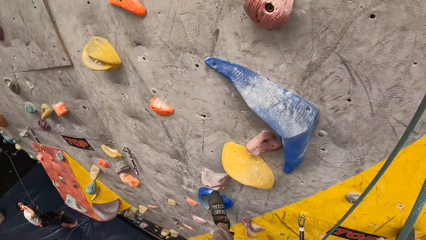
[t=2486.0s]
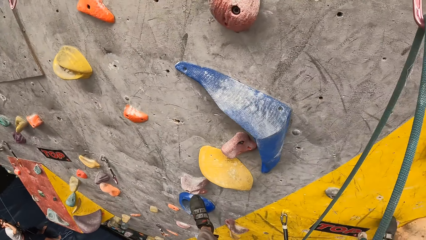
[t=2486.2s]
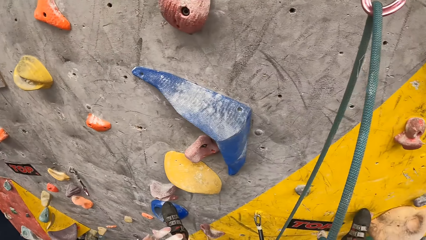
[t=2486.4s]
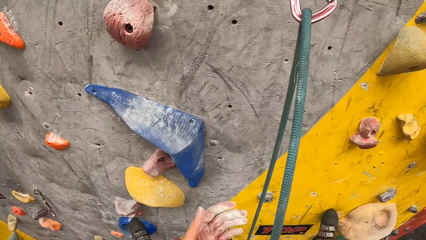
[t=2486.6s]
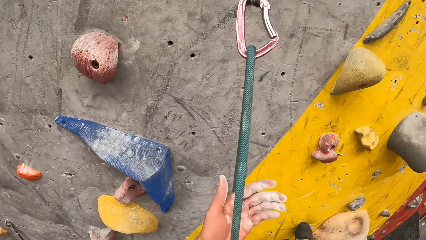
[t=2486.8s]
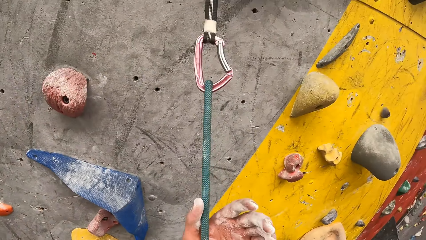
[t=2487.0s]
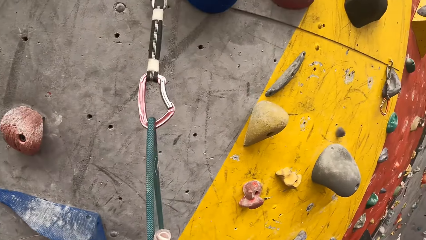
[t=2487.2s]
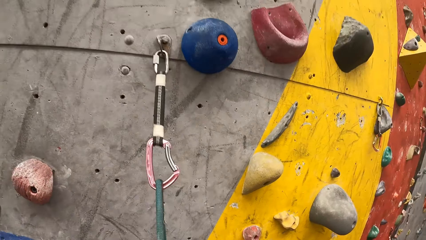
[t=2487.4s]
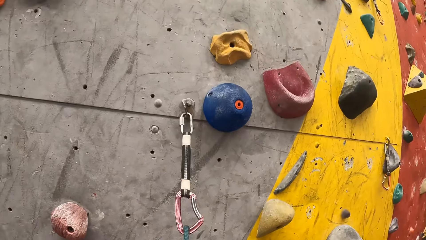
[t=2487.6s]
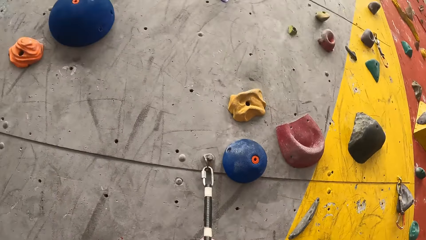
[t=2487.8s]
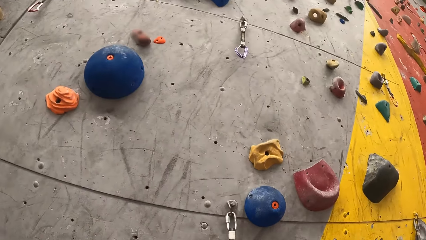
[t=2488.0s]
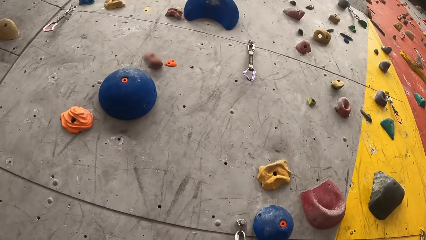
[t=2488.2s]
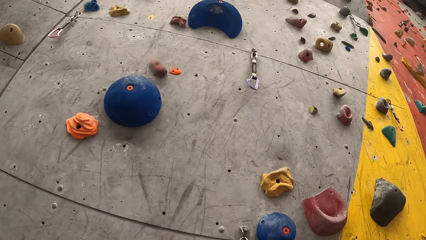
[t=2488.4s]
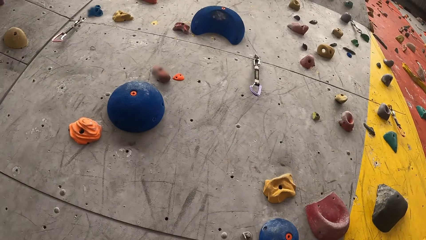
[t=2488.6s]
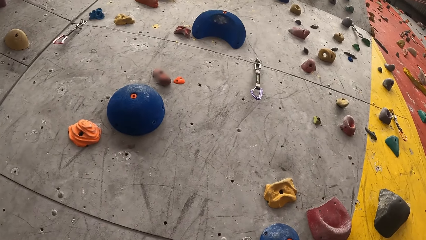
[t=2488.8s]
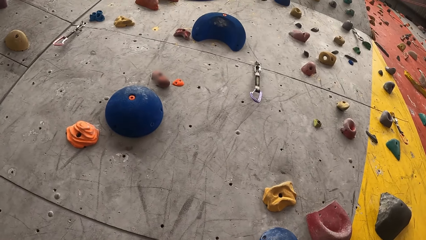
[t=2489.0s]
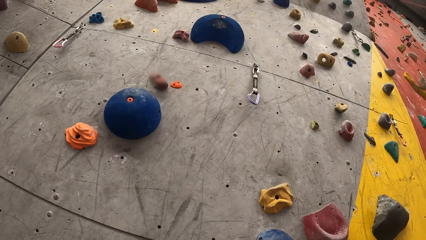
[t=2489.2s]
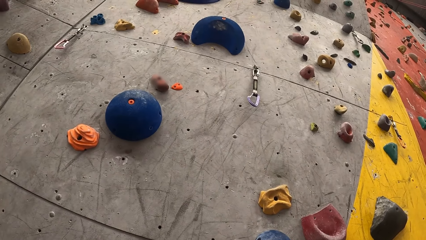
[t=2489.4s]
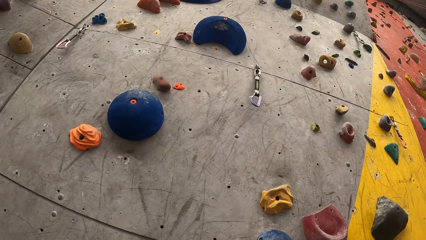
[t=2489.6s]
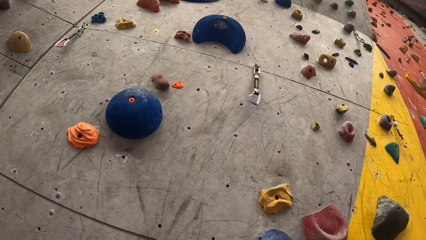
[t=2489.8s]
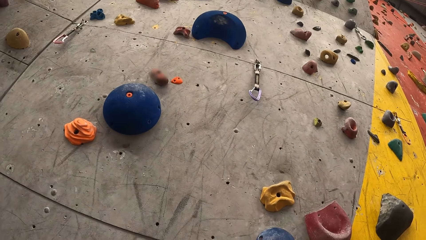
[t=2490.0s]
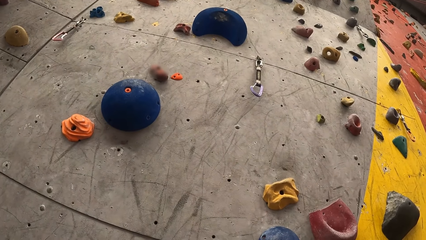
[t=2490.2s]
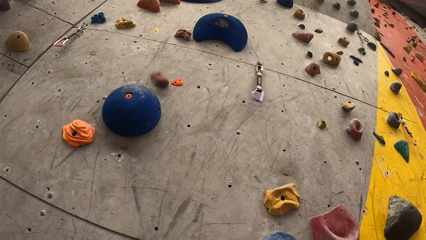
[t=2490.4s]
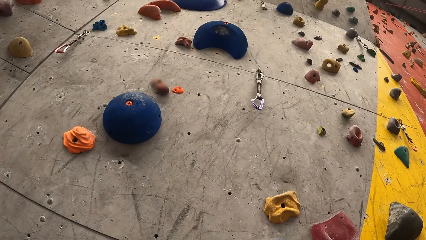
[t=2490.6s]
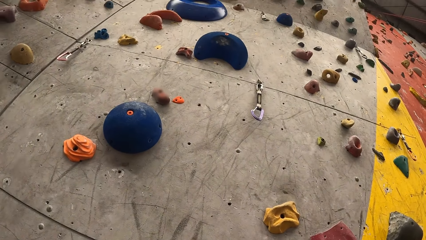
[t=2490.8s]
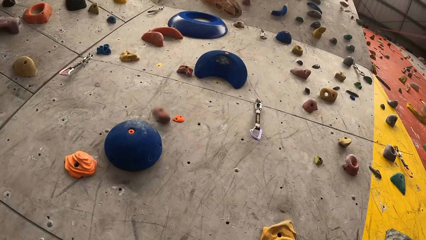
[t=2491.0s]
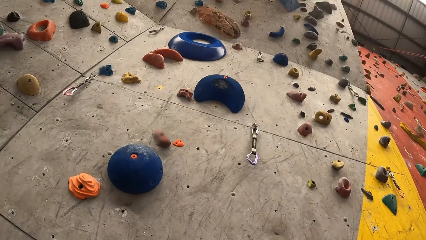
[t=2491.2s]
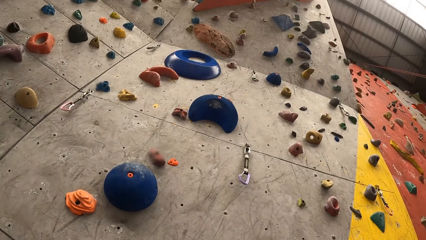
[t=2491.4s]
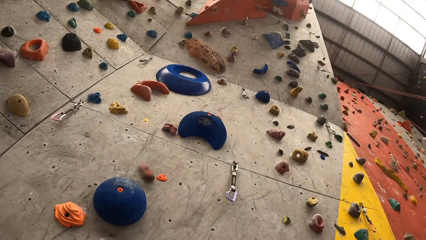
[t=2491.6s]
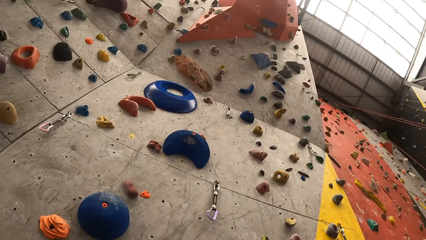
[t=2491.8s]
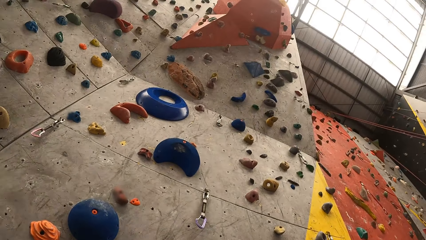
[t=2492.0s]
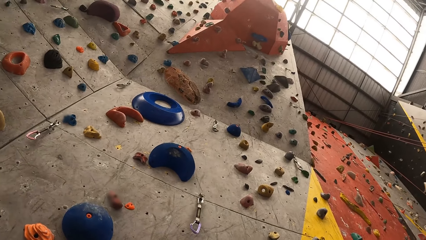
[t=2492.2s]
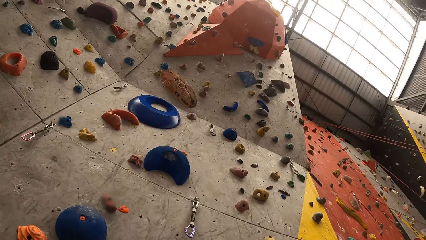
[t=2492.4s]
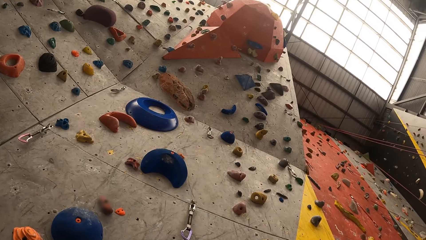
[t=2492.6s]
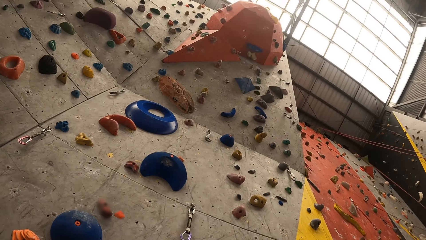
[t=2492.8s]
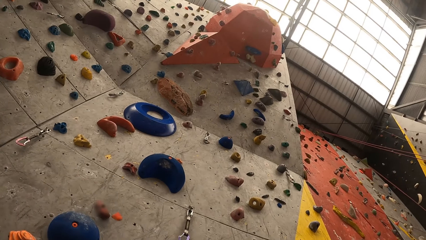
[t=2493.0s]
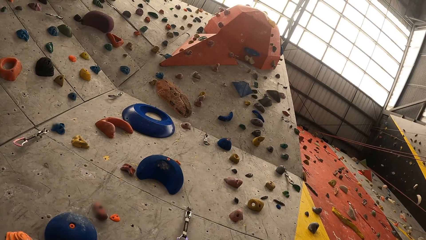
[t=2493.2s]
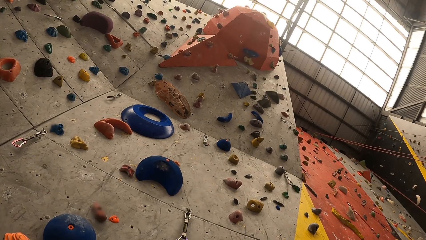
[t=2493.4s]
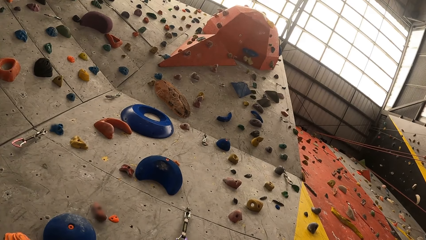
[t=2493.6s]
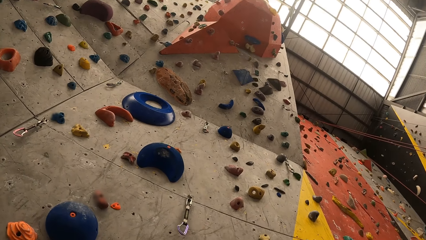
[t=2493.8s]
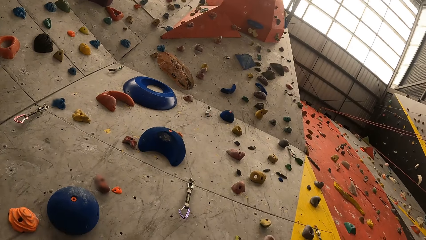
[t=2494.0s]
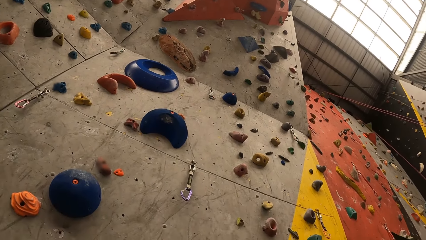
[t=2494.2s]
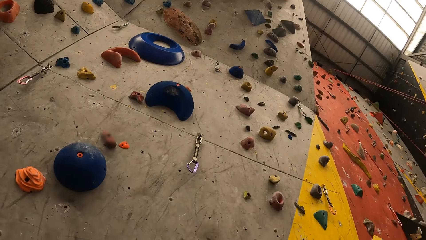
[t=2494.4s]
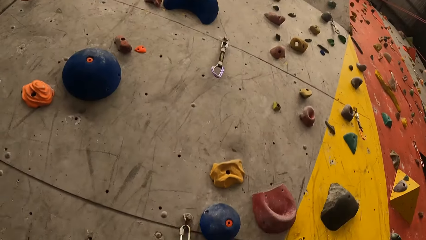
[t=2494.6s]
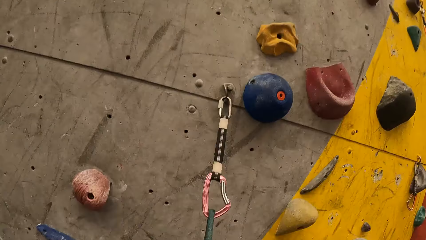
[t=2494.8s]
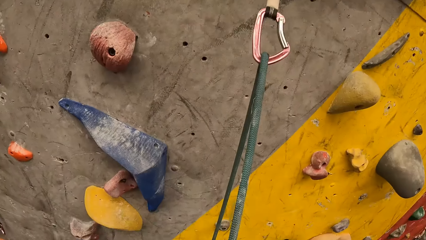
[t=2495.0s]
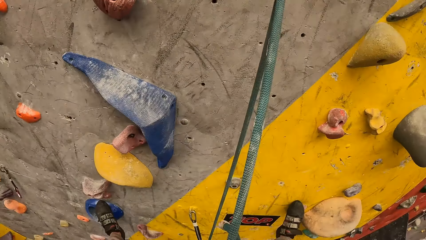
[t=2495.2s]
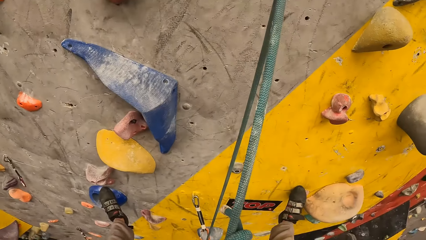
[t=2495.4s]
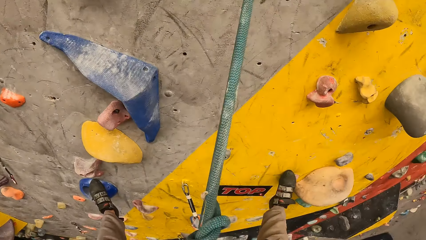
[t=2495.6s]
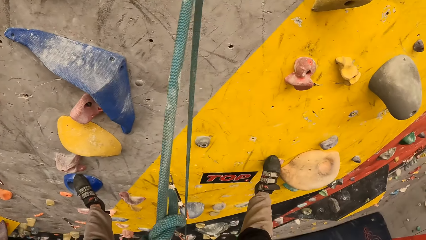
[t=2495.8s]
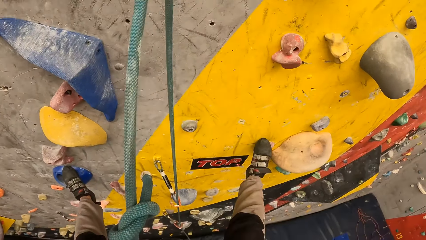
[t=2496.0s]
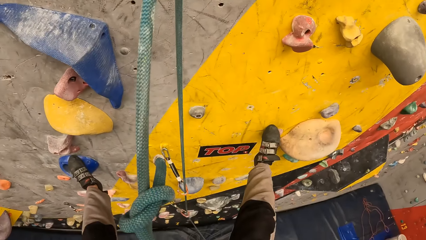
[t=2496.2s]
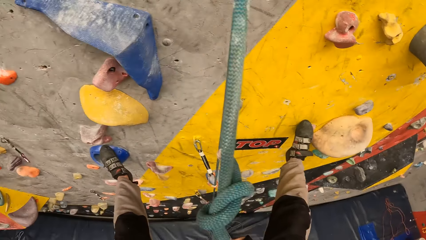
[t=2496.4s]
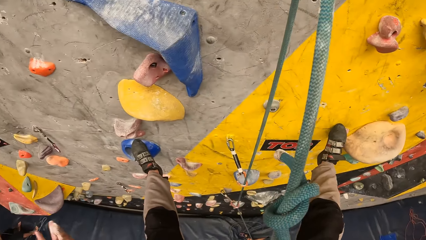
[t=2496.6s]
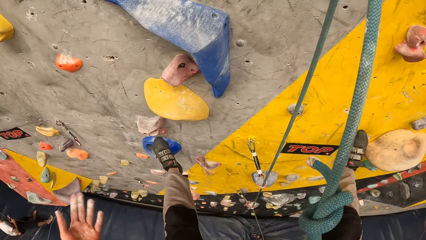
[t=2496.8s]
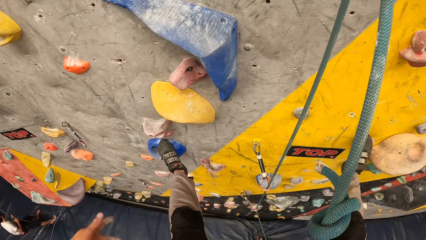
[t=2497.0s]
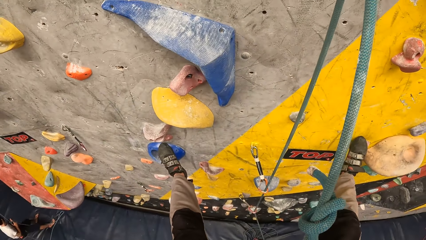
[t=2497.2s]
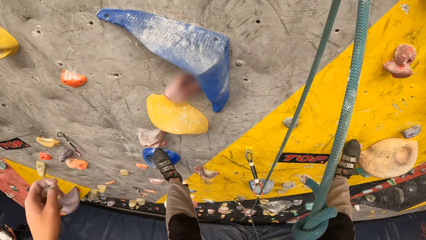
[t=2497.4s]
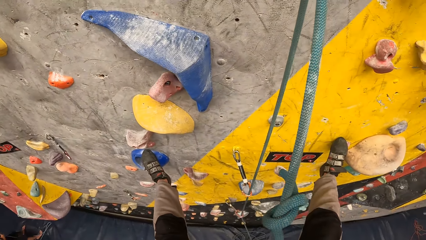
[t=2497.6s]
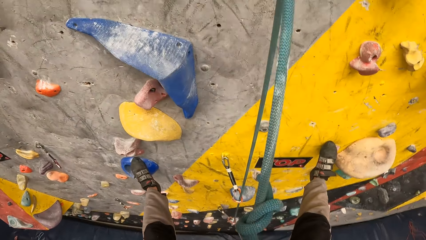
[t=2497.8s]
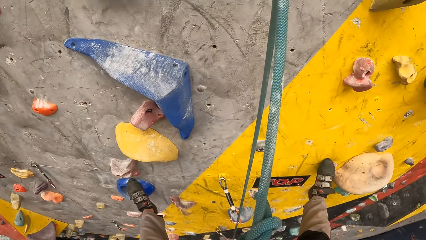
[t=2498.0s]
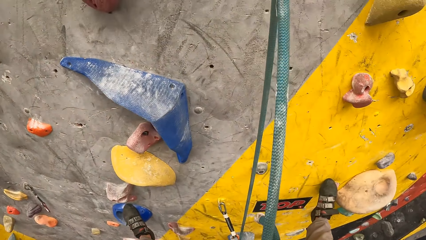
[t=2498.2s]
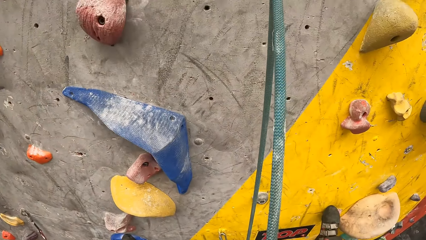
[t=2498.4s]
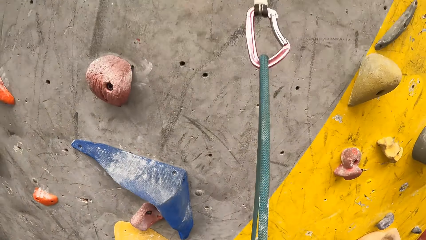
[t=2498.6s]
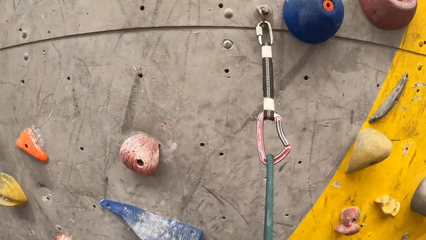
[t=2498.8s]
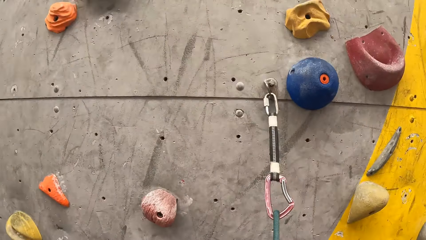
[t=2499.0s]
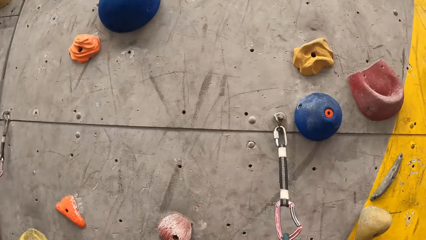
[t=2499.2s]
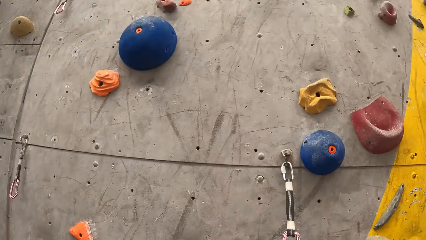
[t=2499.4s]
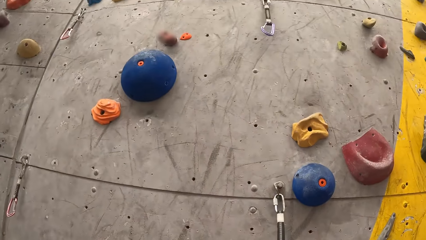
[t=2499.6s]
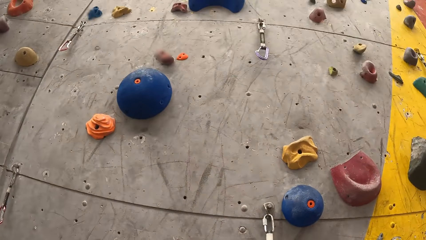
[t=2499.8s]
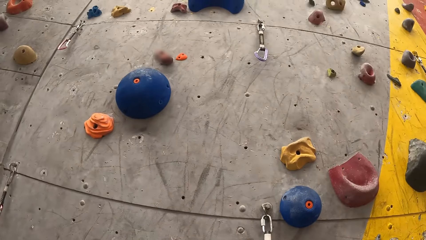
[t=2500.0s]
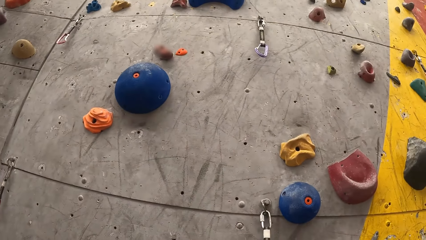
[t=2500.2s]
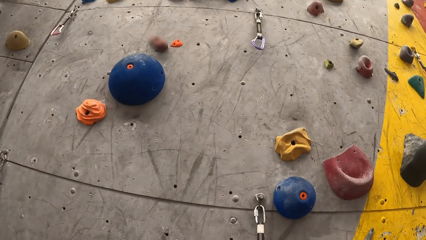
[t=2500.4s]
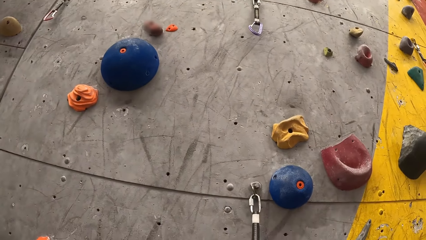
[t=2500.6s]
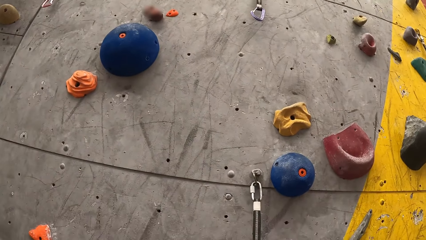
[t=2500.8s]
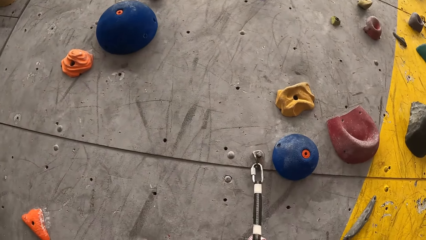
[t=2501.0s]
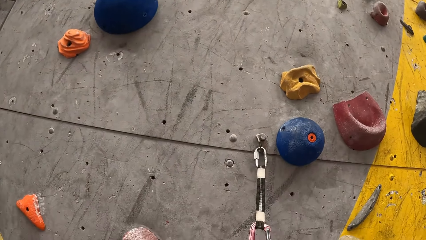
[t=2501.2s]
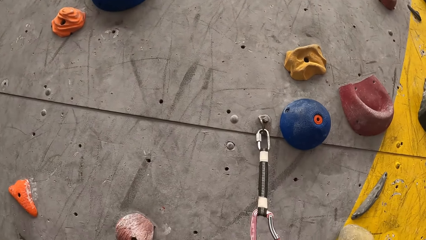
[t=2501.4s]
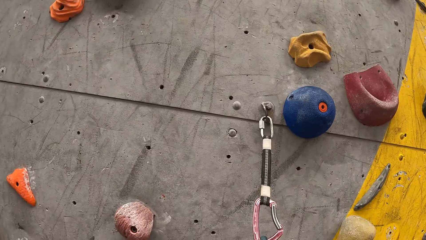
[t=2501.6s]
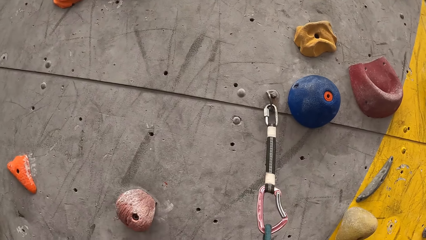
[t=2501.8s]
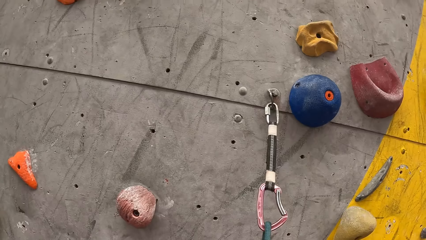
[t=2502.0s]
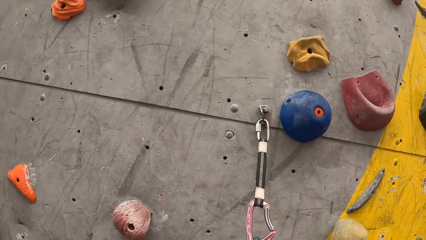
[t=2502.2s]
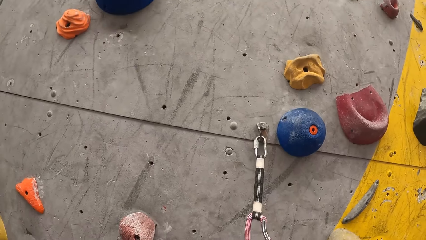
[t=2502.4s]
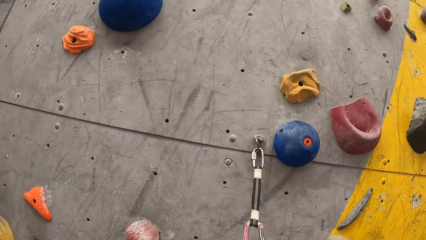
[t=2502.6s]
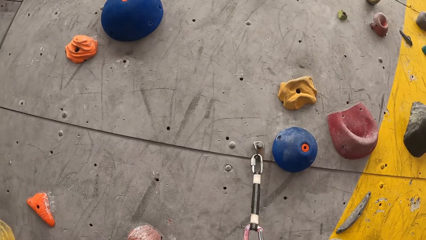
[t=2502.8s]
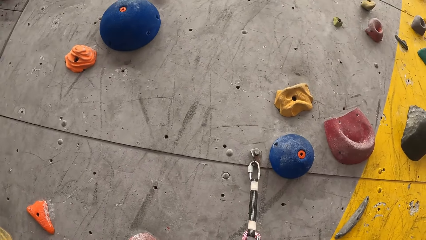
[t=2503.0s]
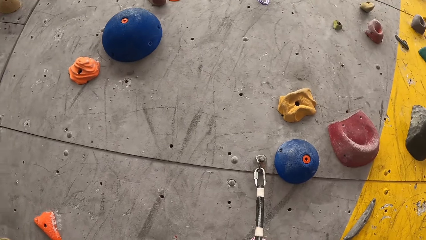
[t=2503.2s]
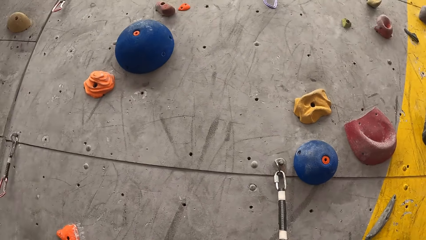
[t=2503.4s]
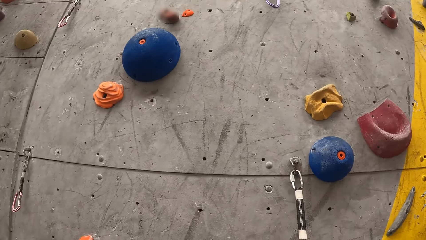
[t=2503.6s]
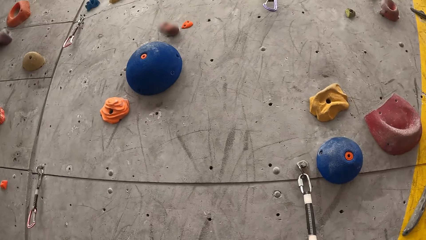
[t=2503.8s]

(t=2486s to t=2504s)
The camera wearer climbs on the wall and climbs the rope. They look around. They wave the hand. They climb on the wall. They look around.
